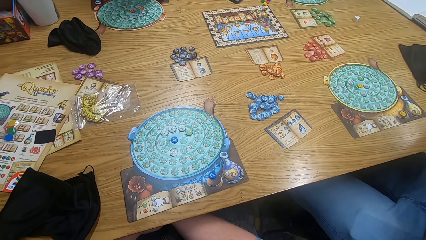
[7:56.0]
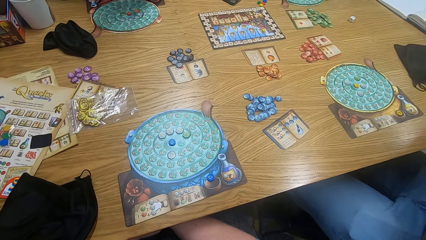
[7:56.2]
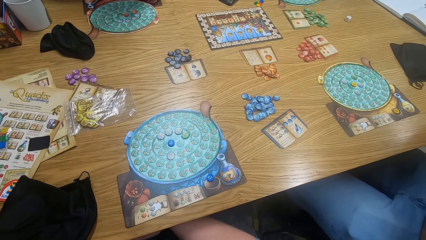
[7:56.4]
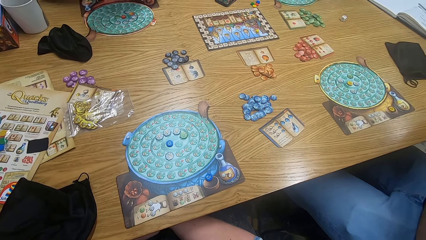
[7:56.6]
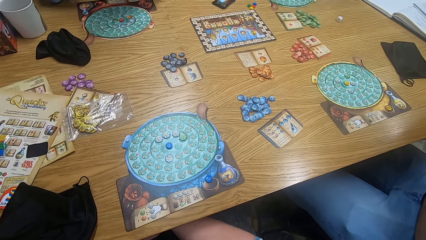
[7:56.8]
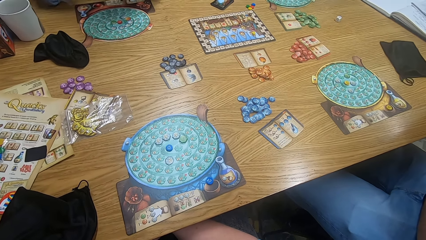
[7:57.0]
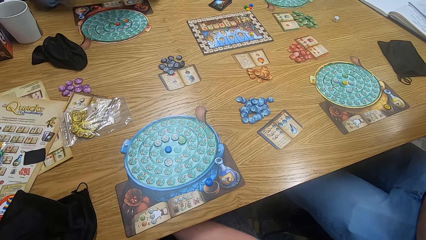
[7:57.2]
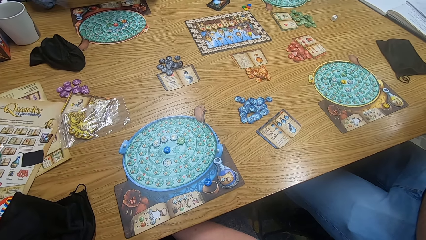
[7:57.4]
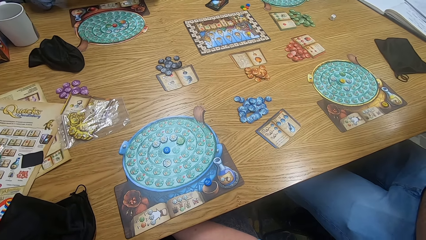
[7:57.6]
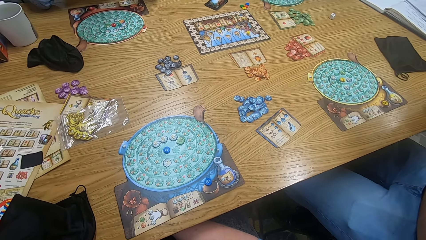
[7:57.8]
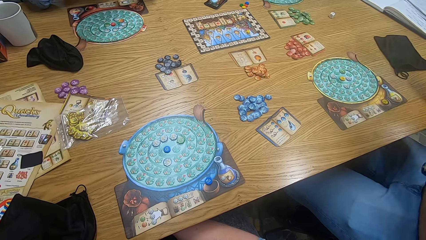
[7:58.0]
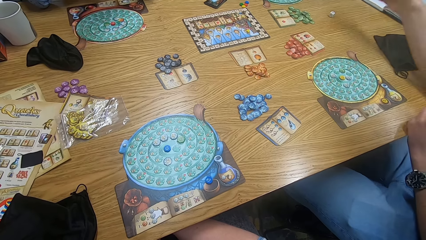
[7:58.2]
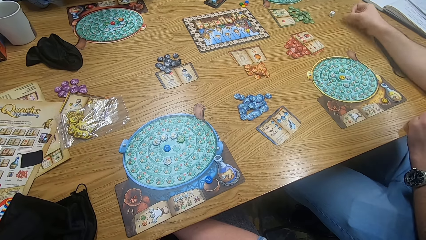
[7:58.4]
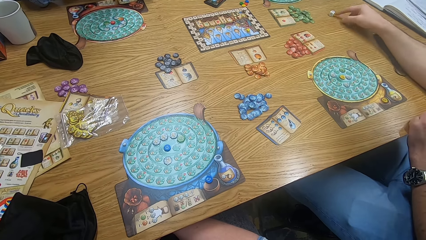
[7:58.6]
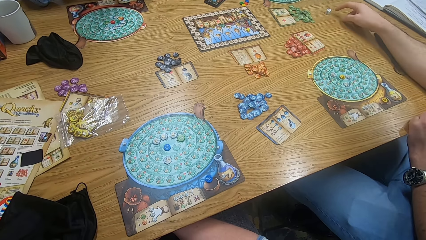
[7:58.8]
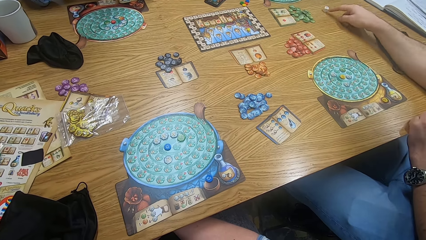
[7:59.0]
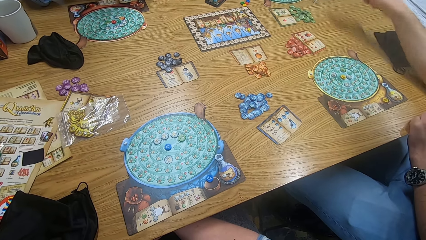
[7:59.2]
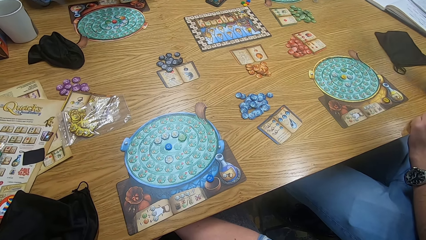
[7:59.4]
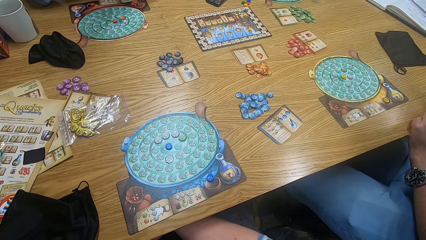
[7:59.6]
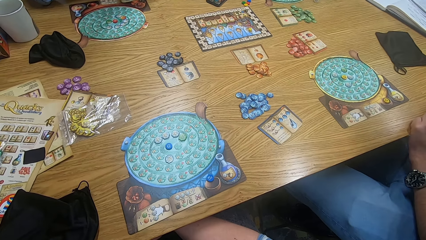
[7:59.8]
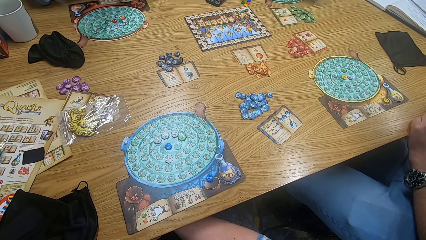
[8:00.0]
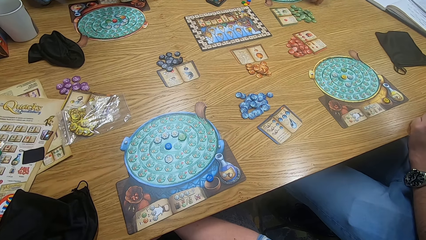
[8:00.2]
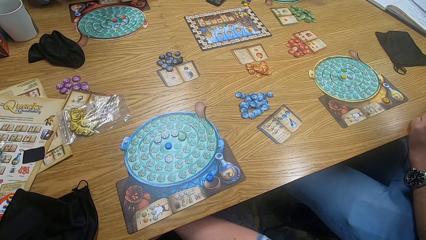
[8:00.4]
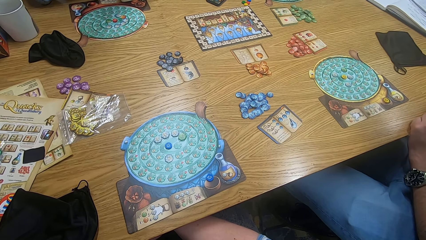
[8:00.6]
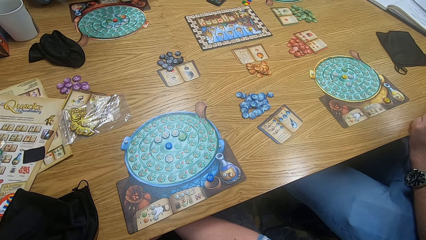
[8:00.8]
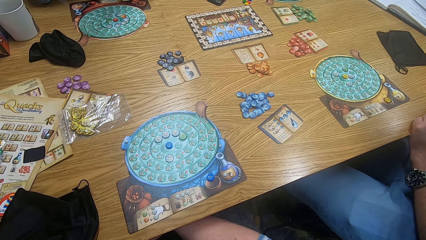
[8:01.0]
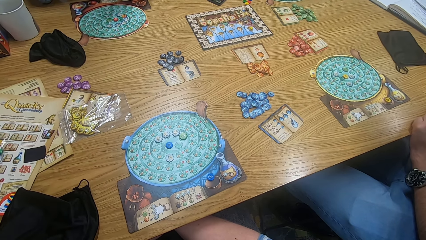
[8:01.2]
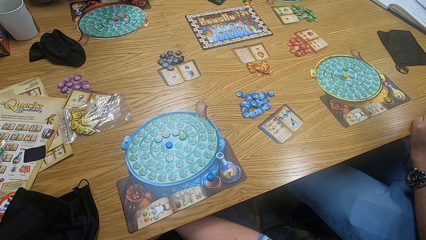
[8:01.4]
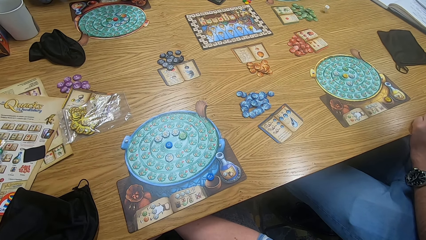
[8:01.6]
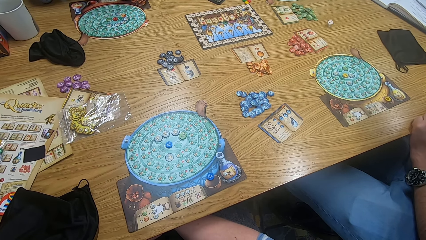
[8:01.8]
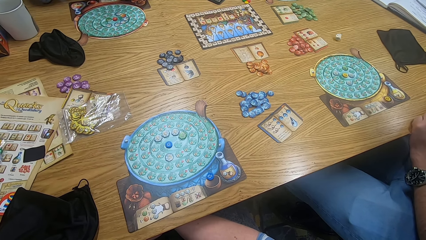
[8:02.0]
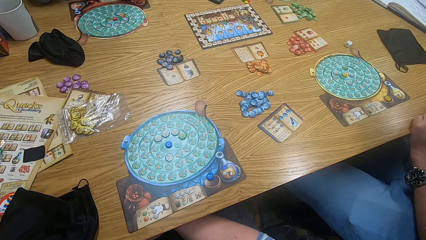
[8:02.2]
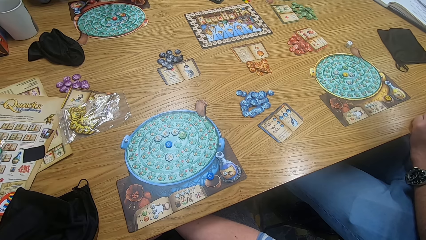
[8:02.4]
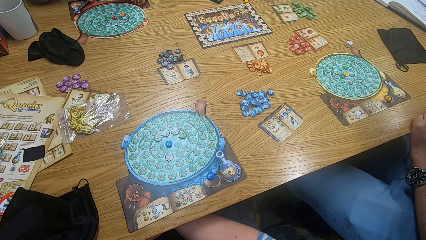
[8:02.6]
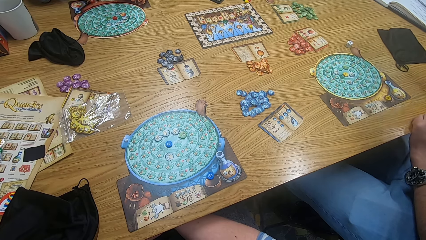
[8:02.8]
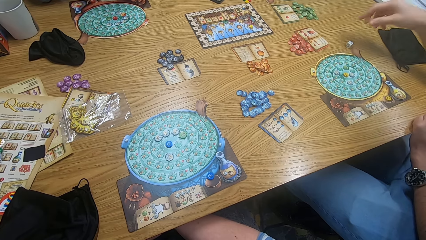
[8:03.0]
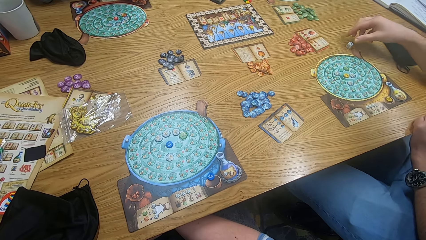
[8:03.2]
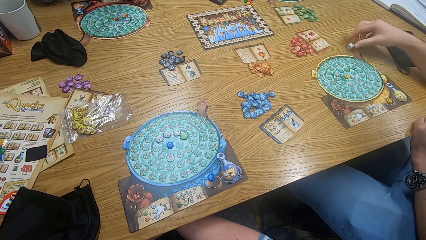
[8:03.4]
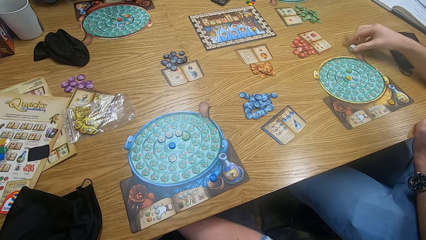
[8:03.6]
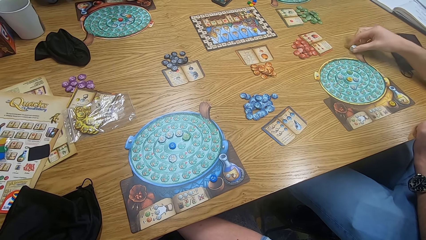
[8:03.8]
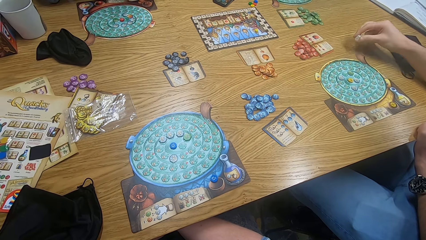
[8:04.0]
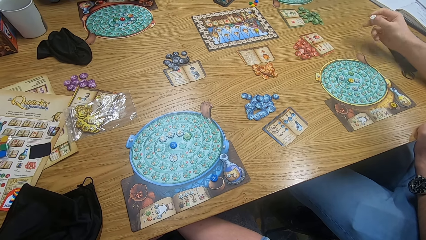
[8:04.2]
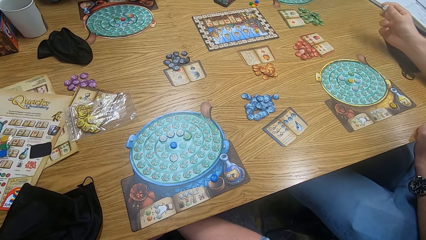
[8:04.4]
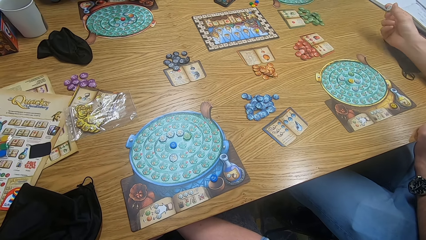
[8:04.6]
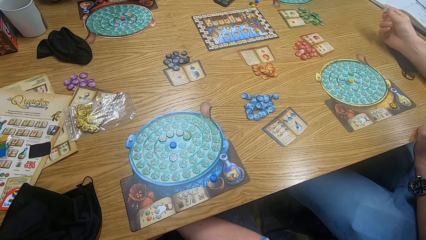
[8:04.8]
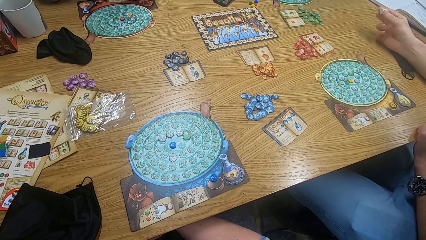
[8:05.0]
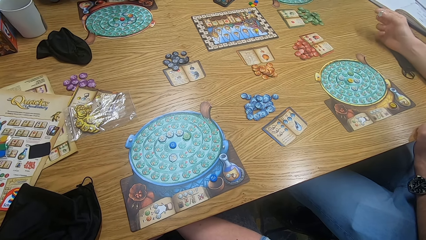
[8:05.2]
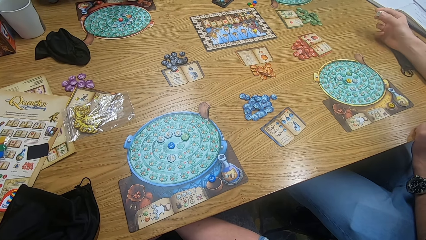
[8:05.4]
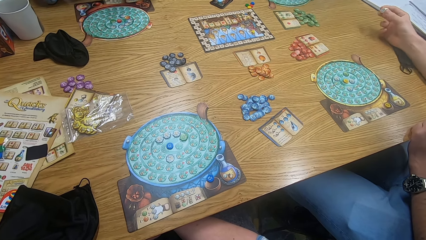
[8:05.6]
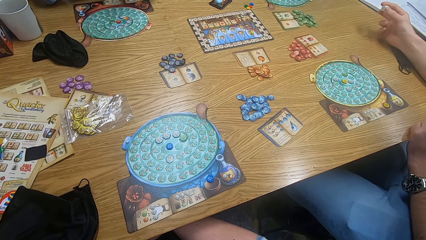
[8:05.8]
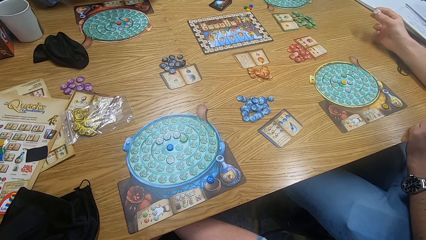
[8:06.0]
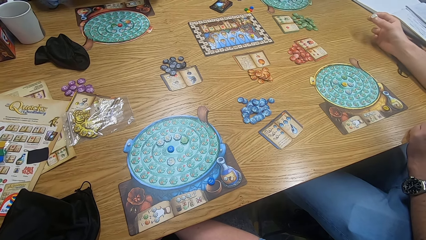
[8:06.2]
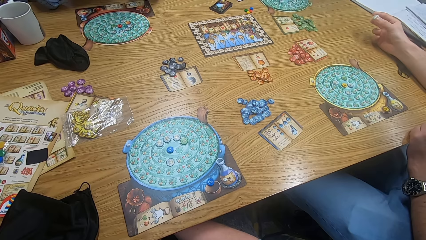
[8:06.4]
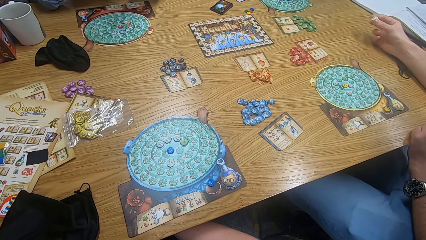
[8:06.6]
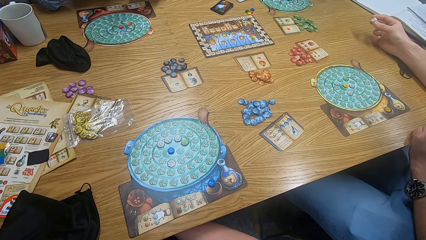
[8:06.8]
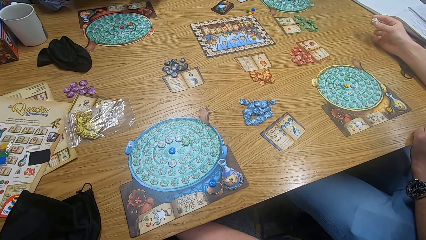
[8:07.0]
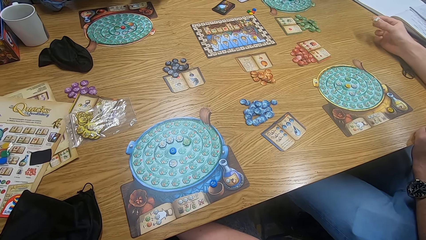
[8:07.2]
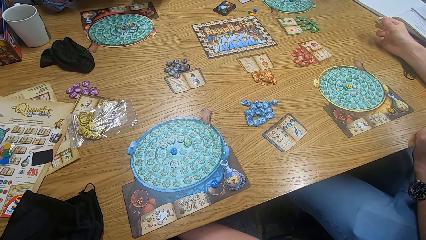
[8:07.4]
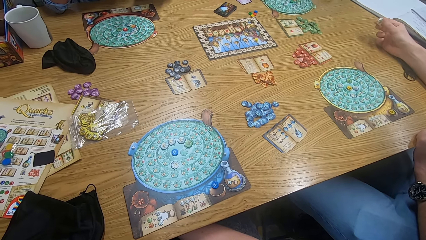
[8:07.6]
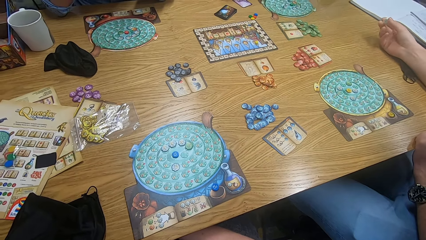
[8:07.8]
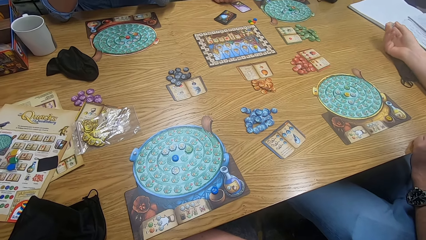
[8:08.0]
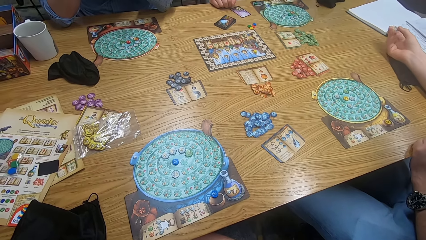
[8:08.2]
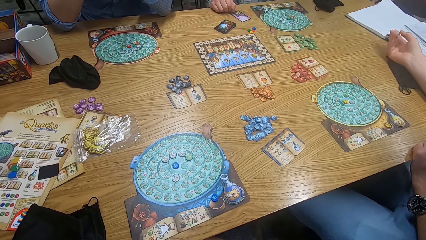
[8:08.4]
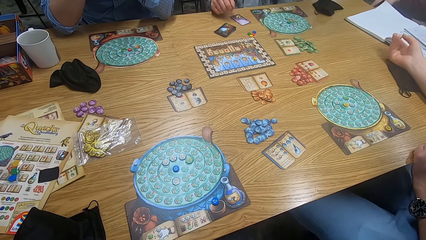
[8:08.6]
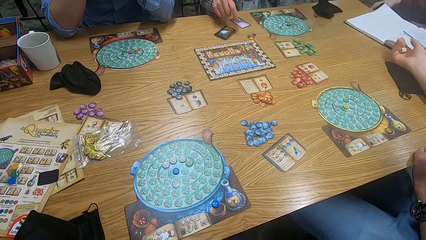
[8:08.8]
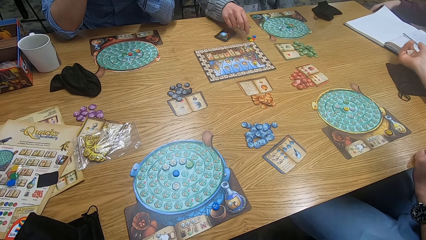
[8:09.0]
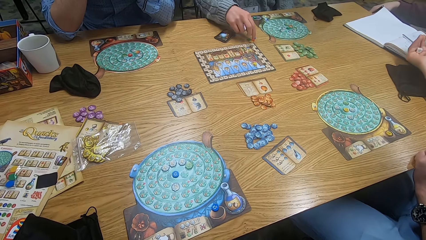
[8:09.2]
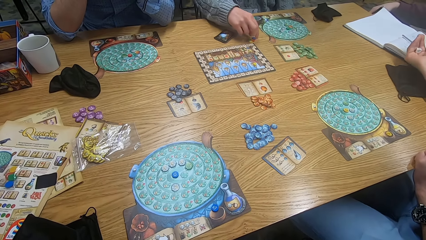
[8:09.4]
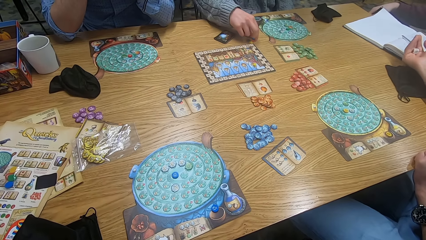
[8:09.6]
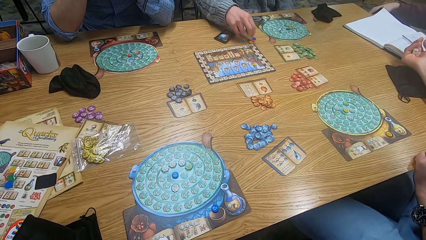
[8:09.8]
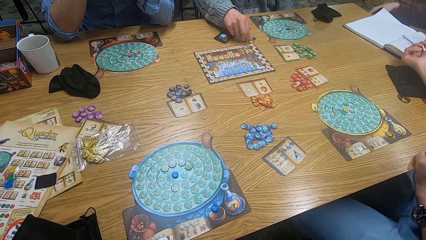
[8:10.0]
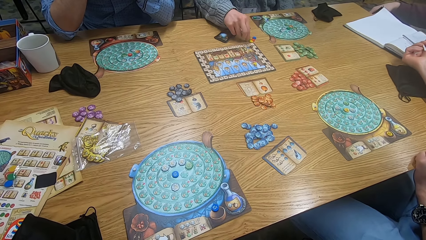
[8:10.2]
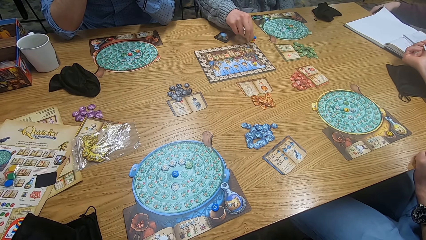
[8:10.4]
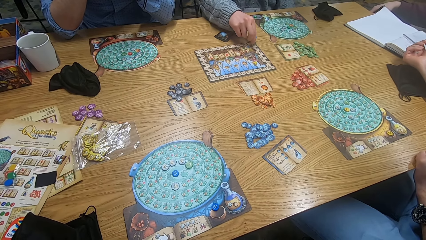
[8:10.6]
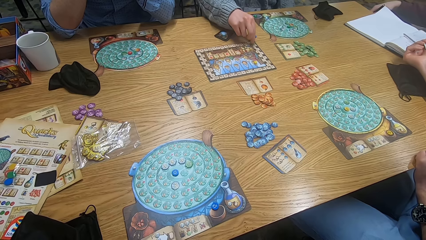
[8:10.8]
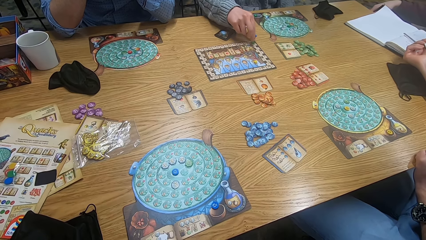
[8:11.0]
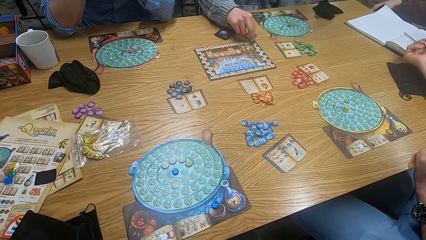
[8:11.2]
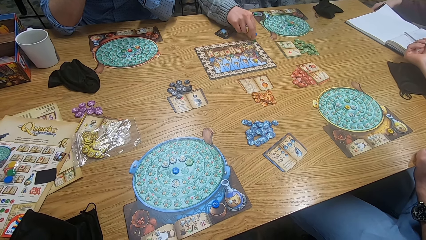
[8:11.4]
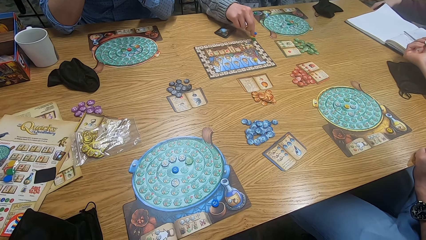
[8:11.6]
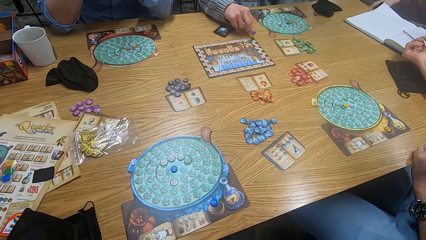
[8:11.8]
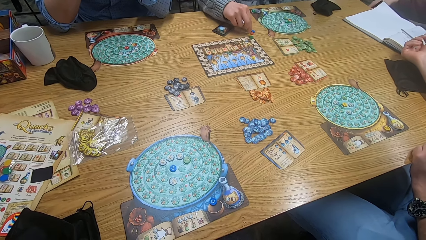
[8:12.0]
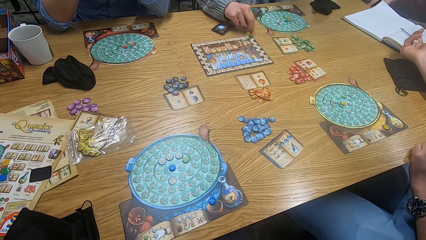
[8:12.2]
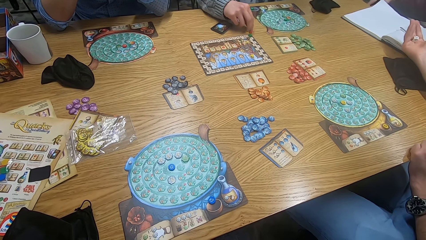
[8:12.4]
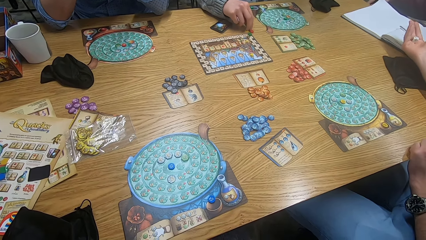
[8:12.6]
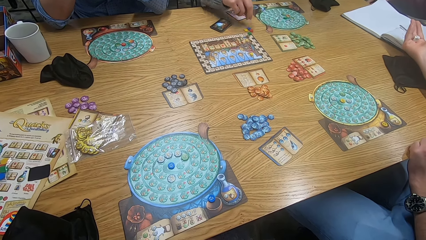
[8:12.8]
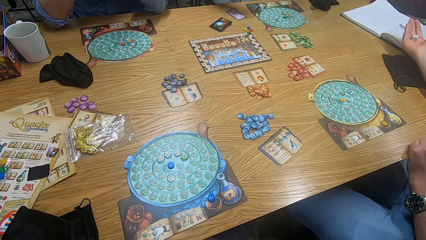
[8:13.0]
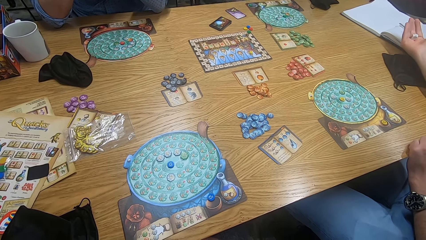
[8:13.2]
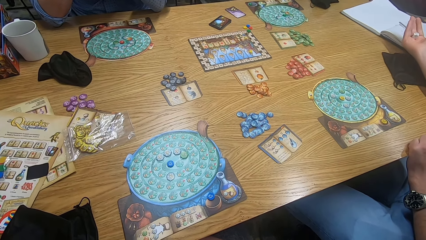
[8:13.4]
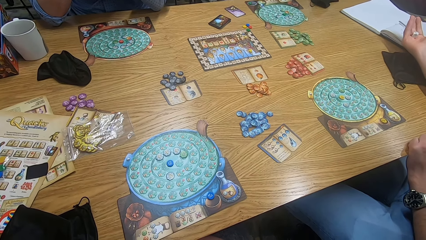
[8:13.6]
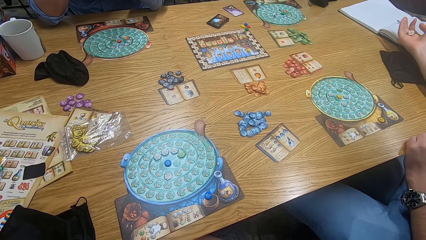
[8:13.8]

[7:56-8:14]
The camera wearer looks around. A man moves a dice on the table. The man moves hands. The camera wearer looks around. The man picks a tile from the table. The camera wearer looks around. They look around again. The man picks something. The man holds a dice. The camera wearer looks around. Another man plays scrabble. The first man moves hands.
